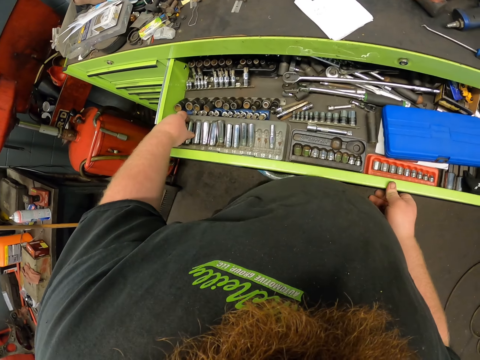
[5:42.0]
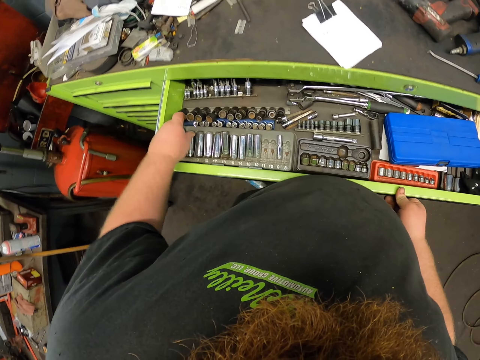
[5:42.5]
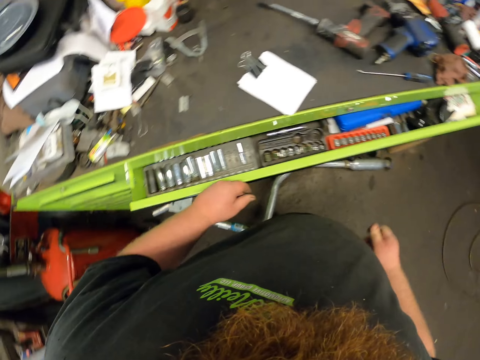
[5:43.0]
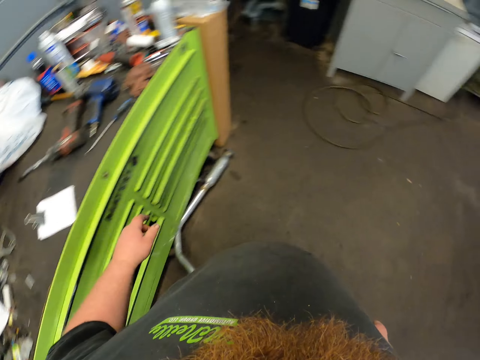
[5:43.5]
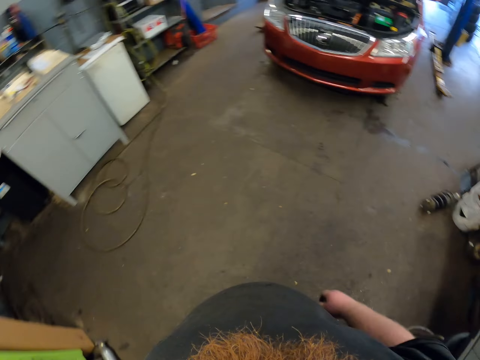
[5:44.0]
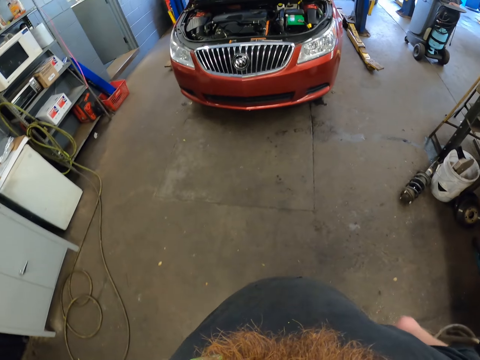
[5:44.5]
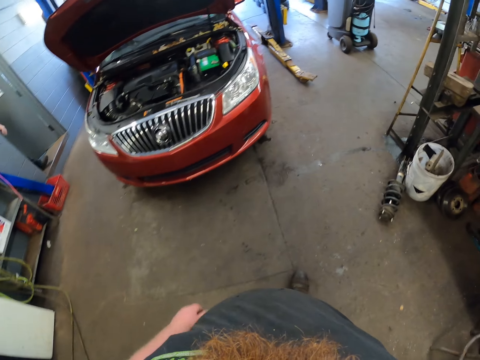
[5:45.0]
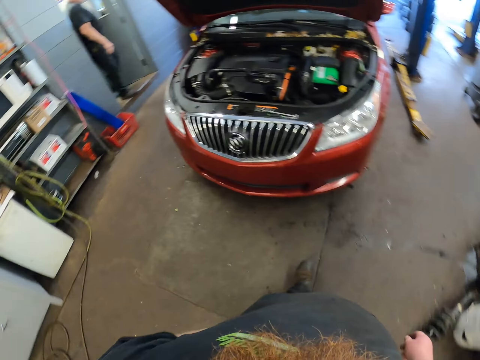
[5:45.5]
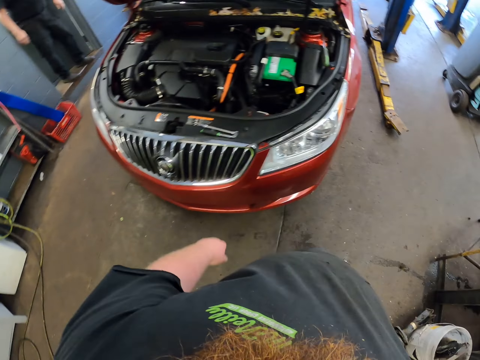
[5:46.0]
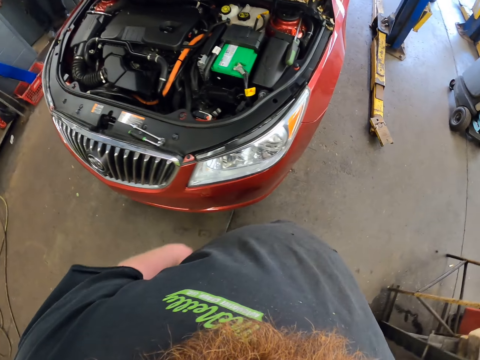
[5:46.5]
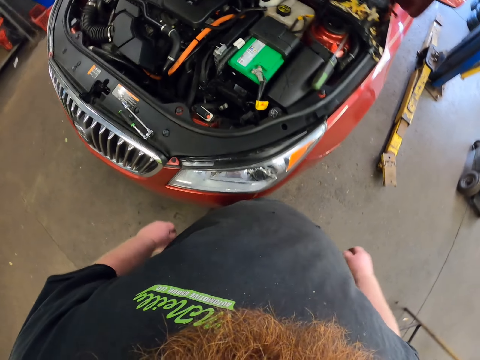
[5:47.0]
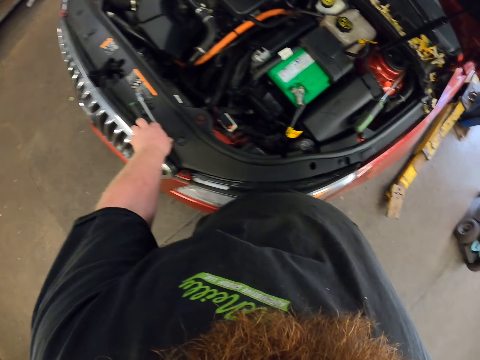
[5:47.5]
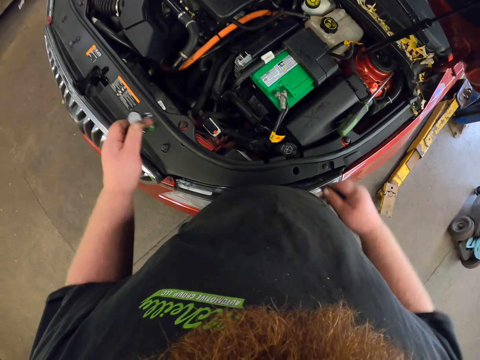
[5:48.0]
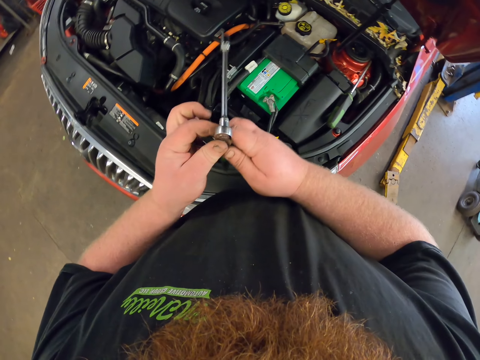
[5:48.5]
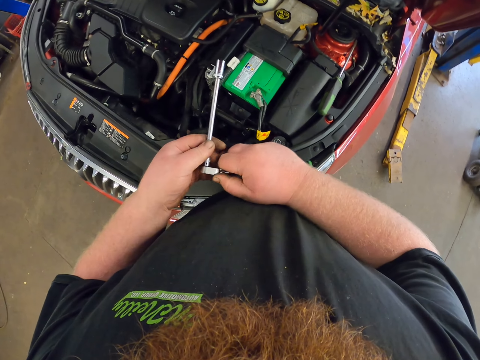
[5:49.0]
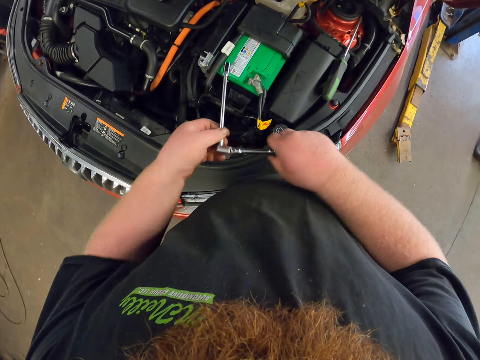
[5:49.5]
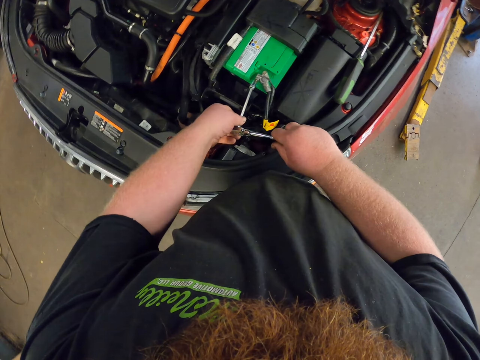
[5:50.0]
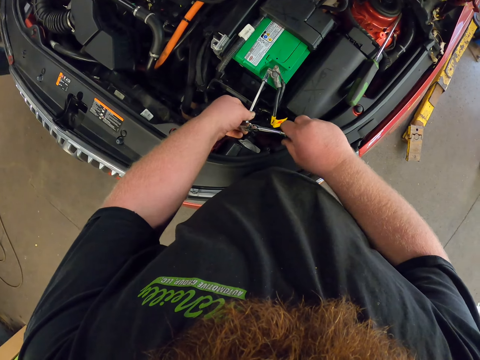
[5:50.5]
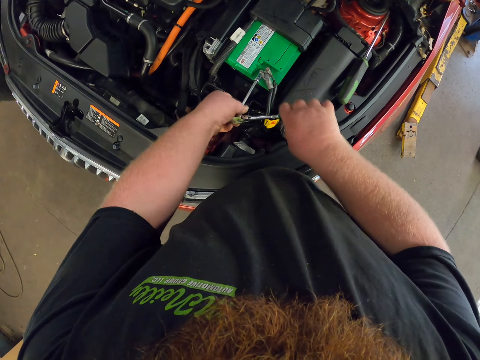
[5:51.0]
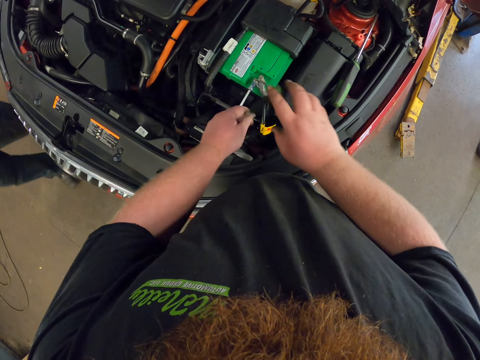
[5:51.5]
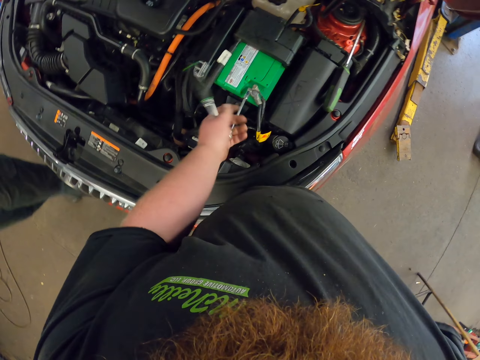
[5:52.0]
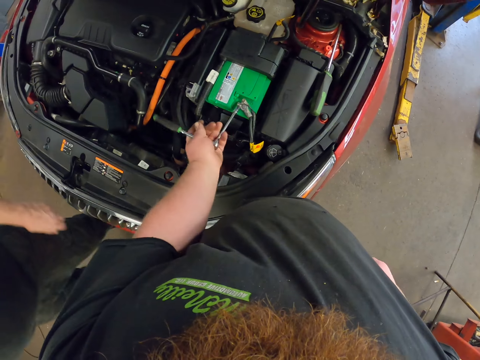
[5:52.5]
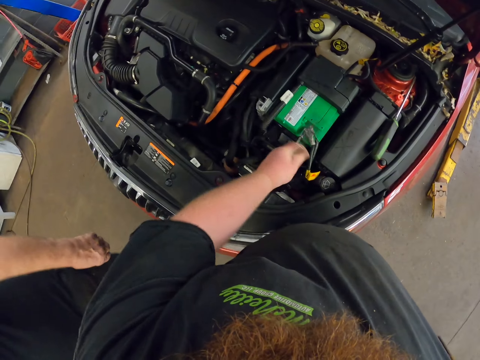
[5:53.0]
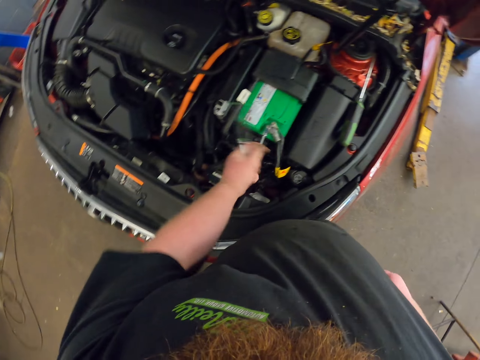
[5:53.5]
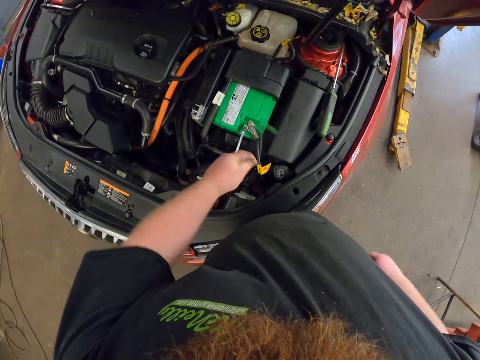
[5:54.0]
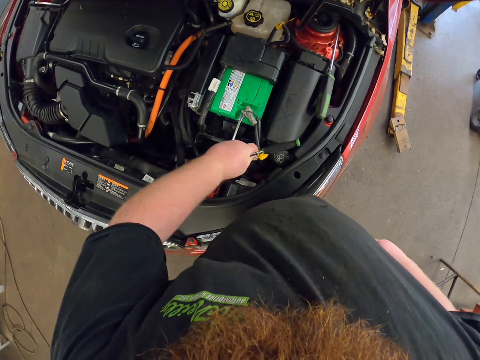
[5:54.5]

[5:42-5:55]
The camera wearer puts the wrench socket in a drawer. They check the tools in the drawer and close the drawer. They walk in the garage. A man closes a door. The camera wearer picks up a ratchet socket wrench and holds the ratchet socket wrench. The man walks around. The camera wearer fixes the engine with something. They turn a car battery wire with the ratchet socket wrench. The man walks in the garage.

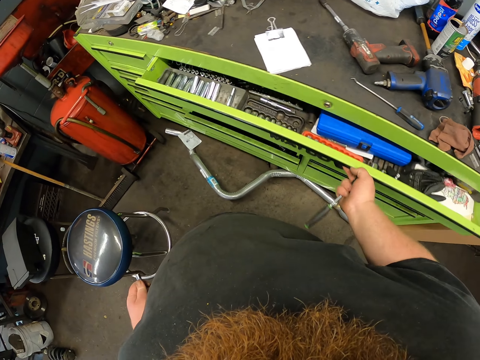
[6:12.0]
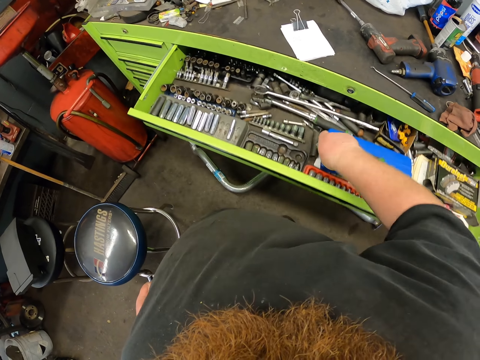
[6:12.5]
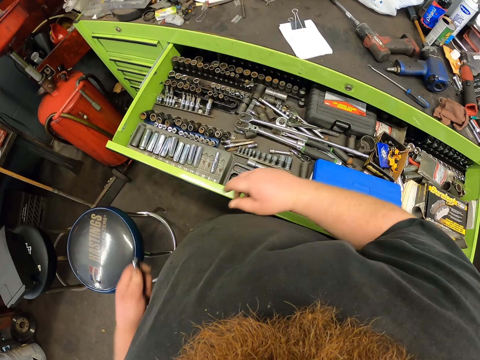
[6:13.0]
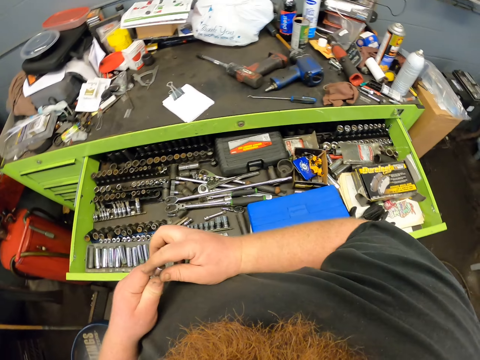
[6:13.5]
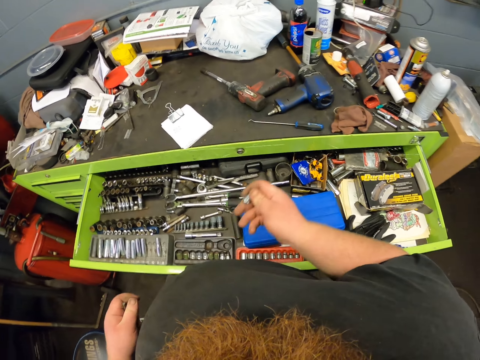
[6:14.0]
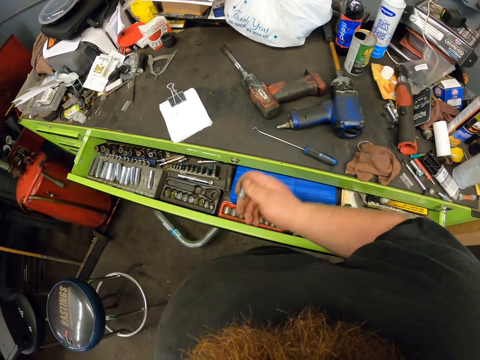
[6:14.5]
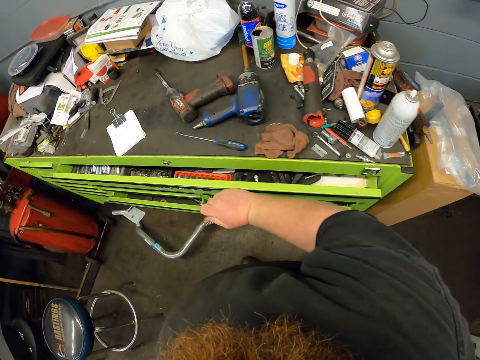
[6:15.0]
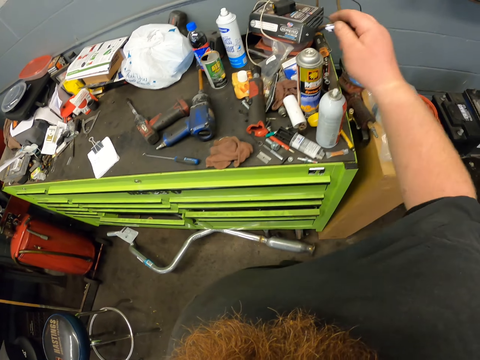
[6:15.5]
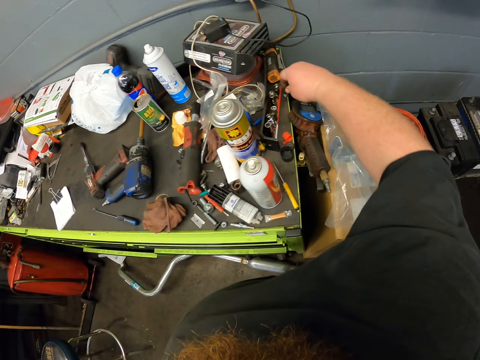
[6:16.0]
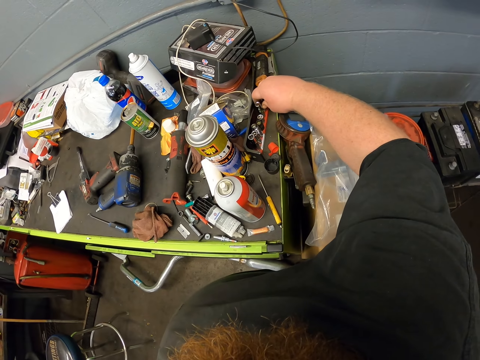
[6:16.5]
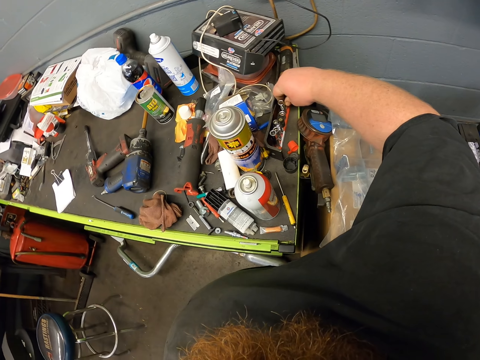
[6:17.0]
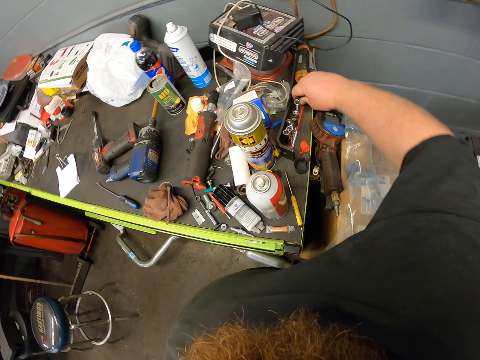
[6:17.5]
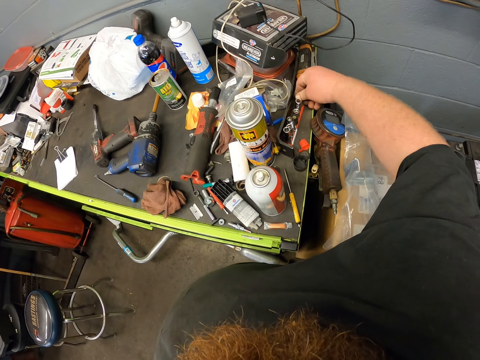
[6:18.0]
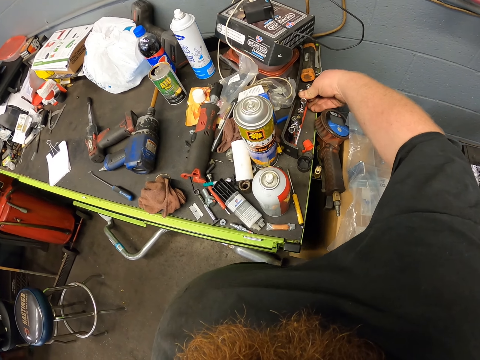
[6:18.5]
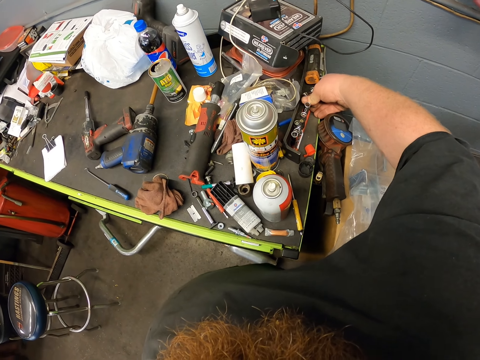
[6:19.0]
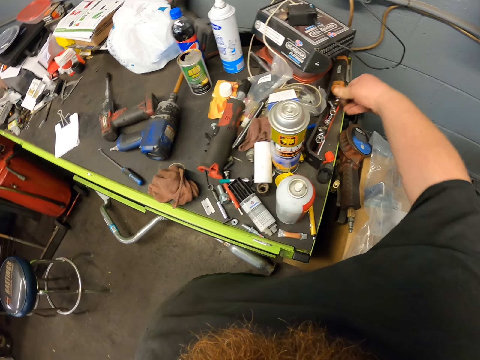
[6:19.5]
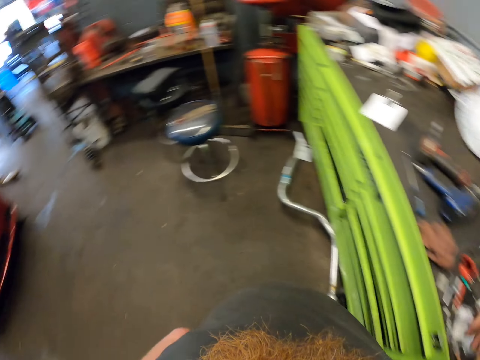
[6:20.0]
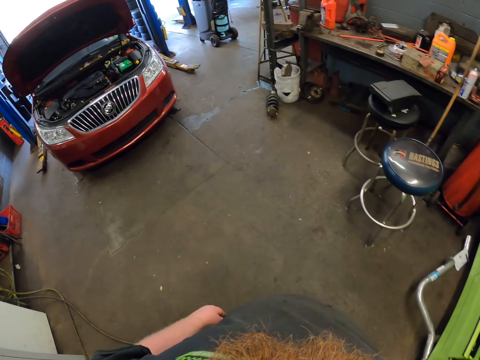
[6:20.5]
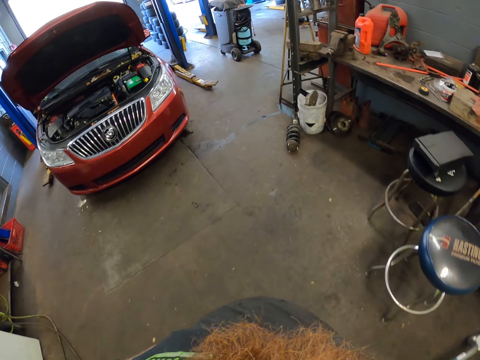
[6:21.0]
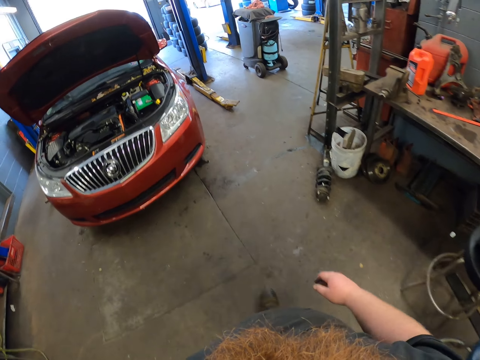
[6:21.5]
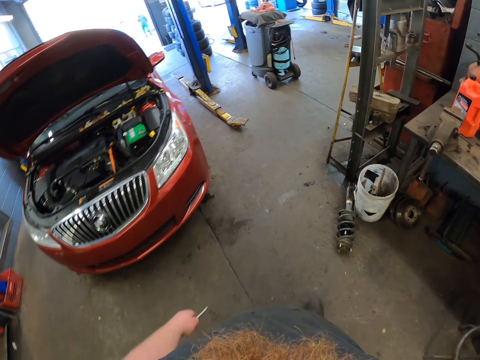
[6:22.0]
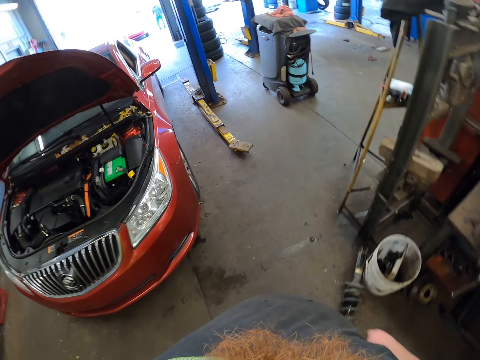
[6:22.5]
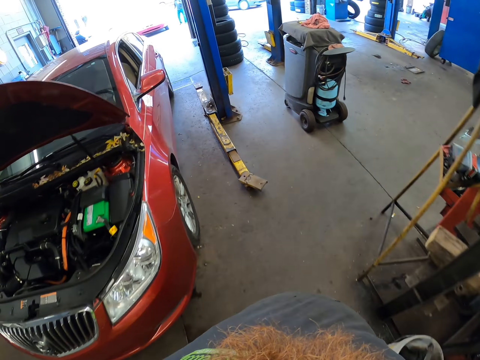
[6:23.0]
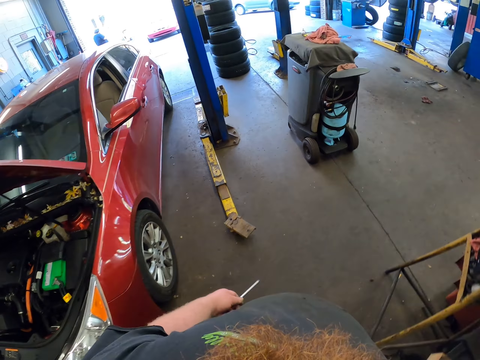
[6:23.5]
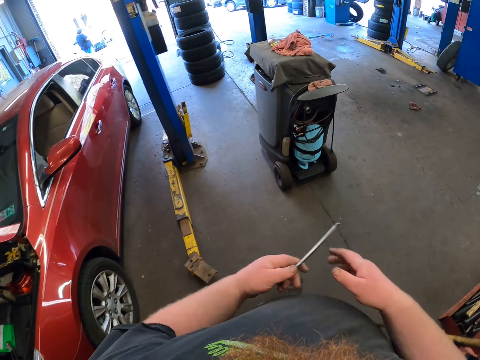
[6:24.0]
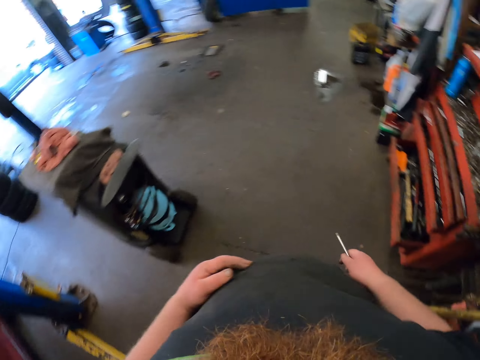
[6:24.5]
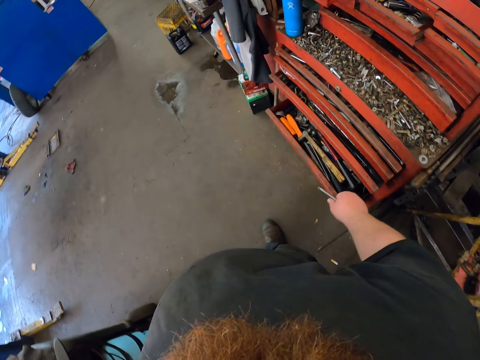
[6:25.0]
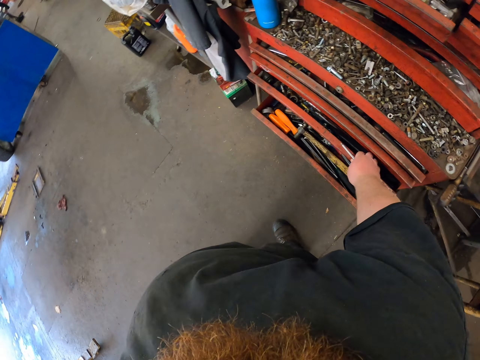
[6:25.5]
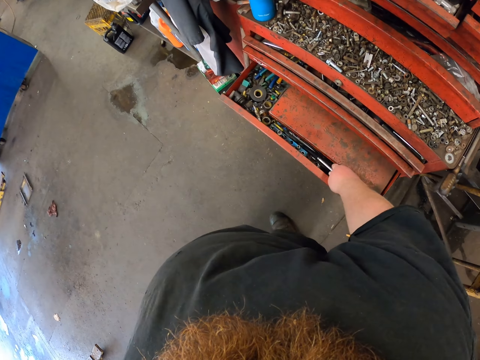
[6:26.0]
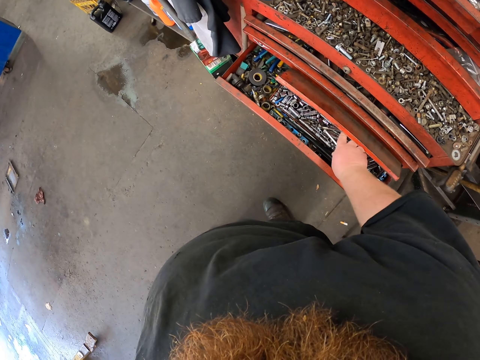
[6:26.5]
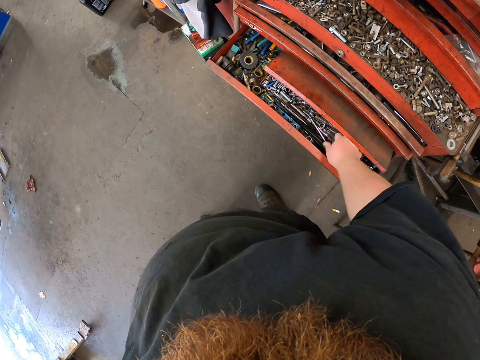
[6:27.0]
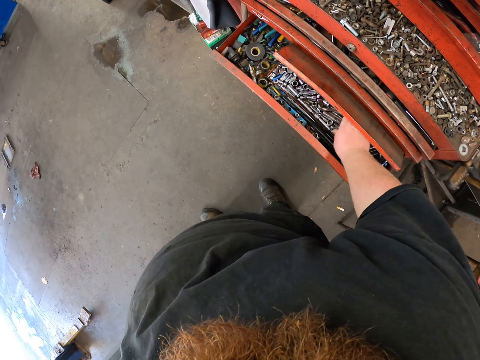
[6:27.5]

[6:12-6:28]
The camera wearer holds something in the hands and opens the tool drawer. They put the ratchet wrench in the tool drawer. They pick up the socket with the other hand. They close the tool drawer. They put the socket on the tool cabinet. They turn around. They walk in the garage. They pick up a ratchet extension bar with the other hand. They open the tool drawer. They move a metal. They put the ratchet extension bar in the drawer.
